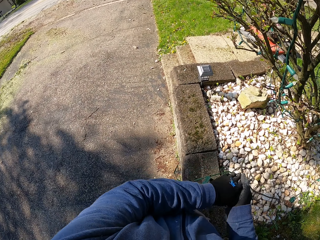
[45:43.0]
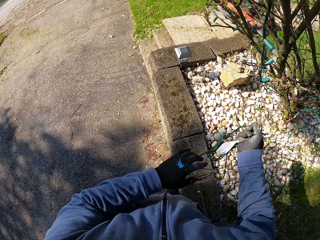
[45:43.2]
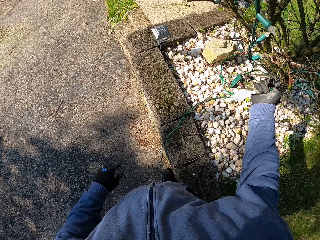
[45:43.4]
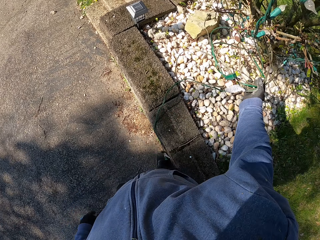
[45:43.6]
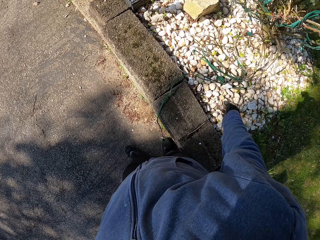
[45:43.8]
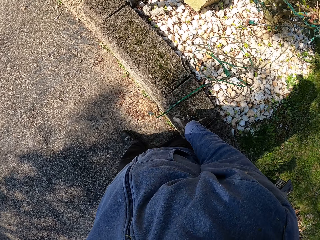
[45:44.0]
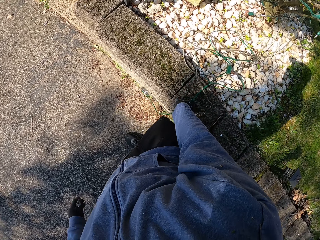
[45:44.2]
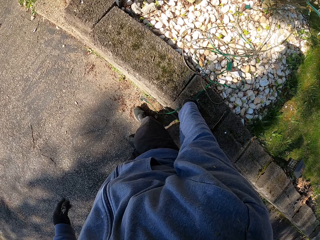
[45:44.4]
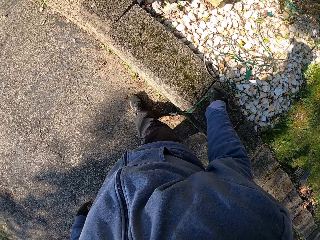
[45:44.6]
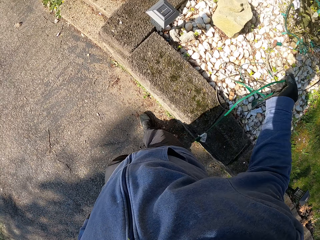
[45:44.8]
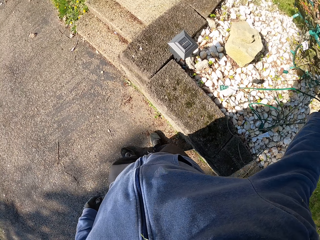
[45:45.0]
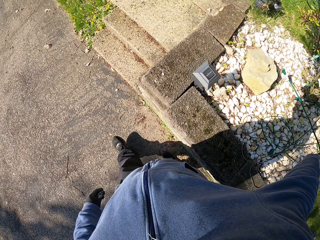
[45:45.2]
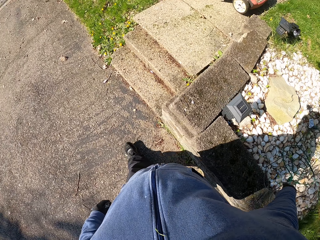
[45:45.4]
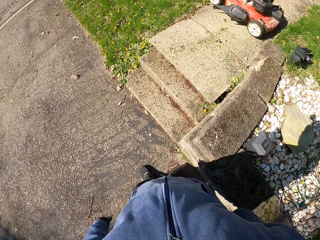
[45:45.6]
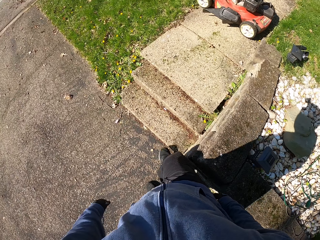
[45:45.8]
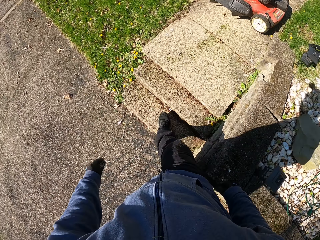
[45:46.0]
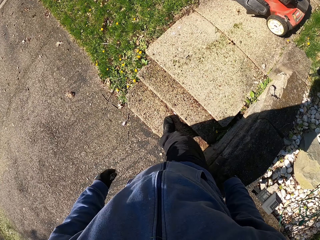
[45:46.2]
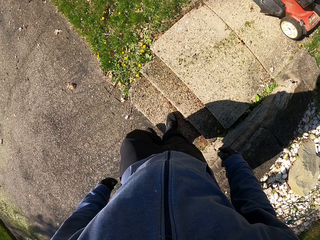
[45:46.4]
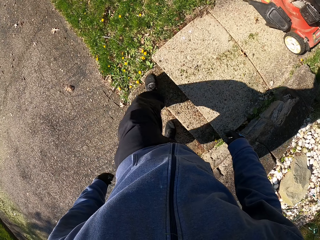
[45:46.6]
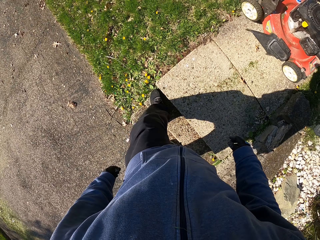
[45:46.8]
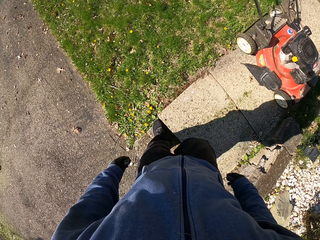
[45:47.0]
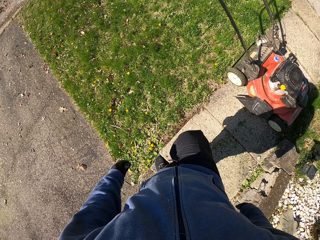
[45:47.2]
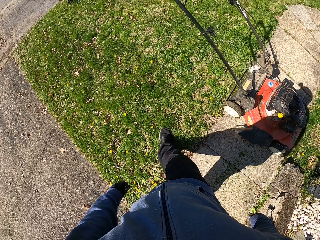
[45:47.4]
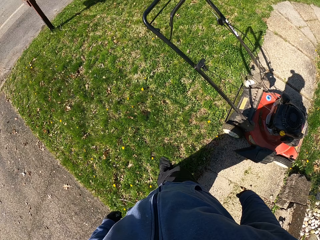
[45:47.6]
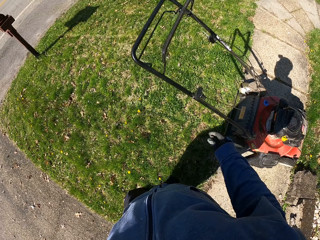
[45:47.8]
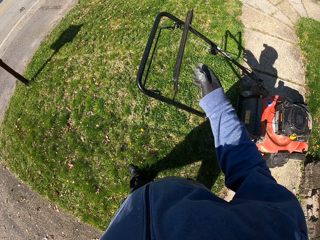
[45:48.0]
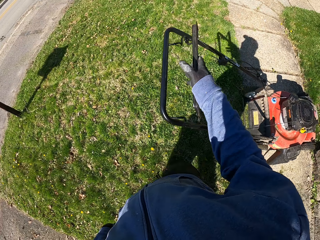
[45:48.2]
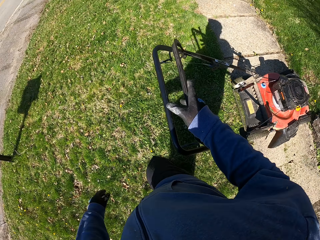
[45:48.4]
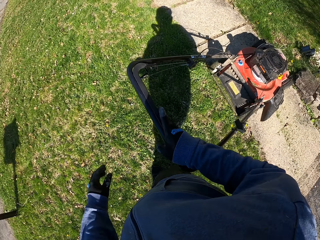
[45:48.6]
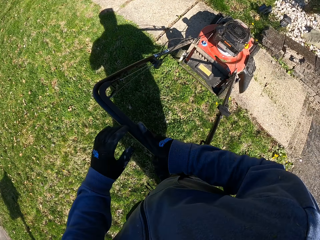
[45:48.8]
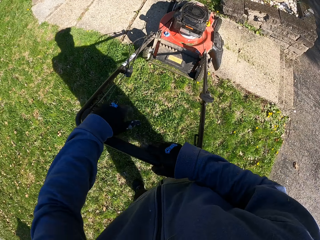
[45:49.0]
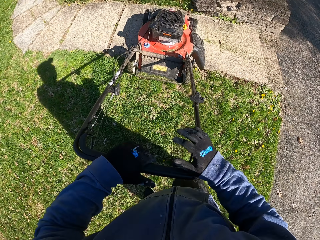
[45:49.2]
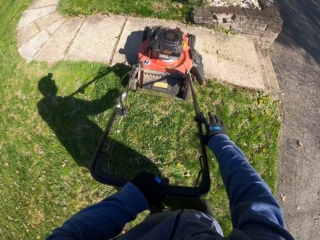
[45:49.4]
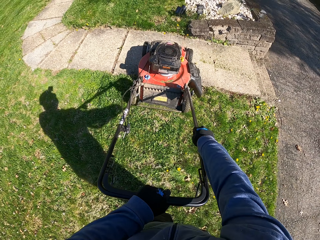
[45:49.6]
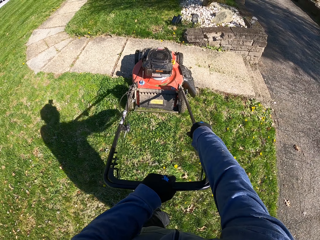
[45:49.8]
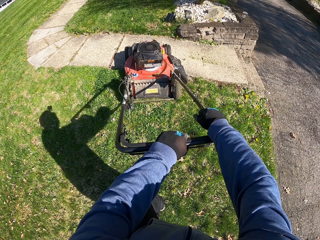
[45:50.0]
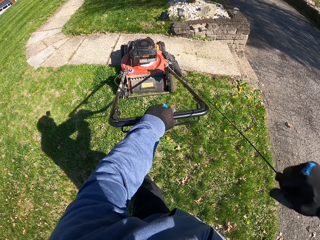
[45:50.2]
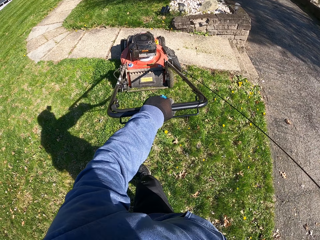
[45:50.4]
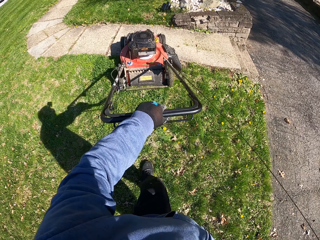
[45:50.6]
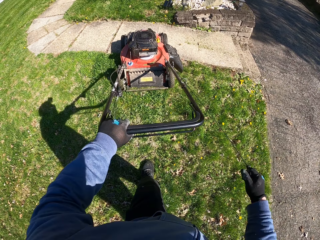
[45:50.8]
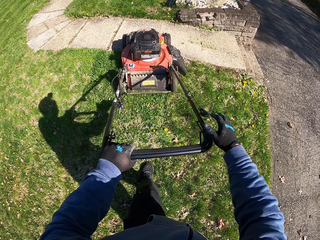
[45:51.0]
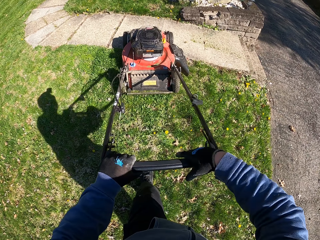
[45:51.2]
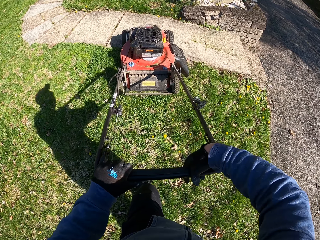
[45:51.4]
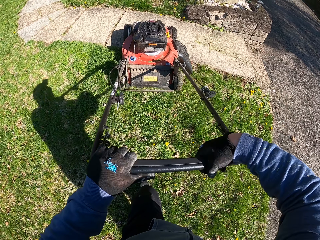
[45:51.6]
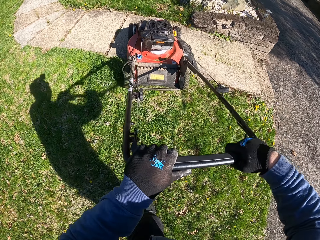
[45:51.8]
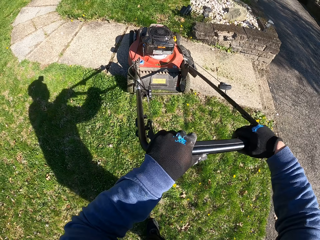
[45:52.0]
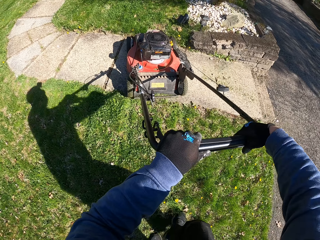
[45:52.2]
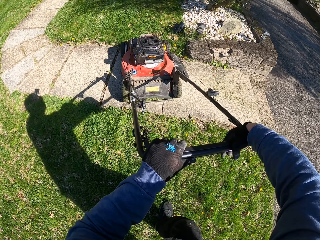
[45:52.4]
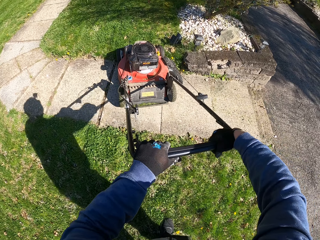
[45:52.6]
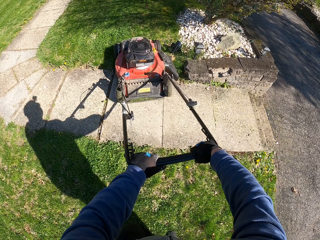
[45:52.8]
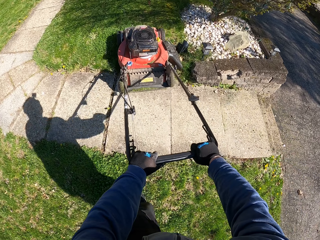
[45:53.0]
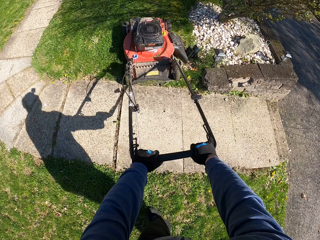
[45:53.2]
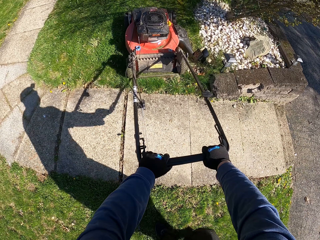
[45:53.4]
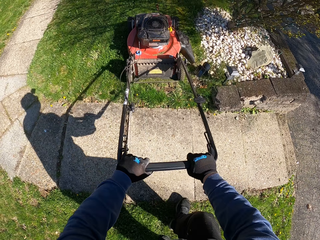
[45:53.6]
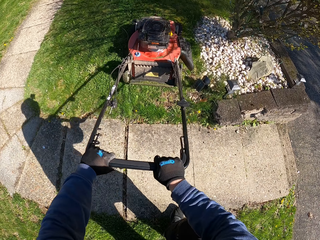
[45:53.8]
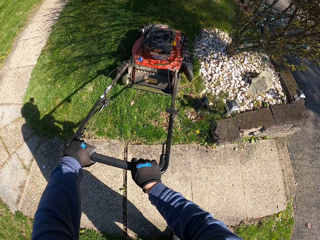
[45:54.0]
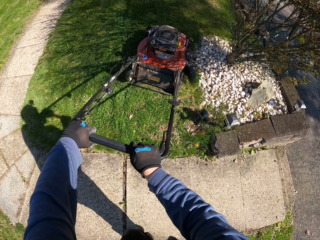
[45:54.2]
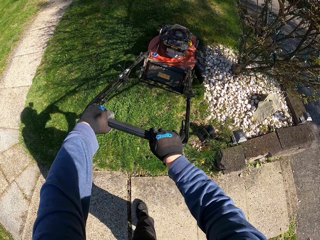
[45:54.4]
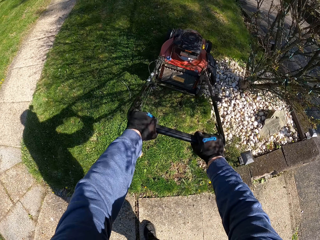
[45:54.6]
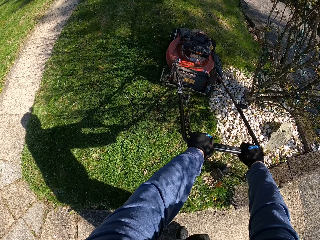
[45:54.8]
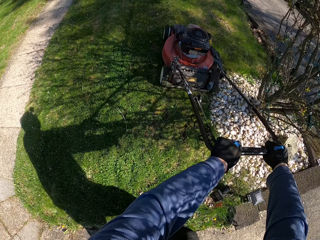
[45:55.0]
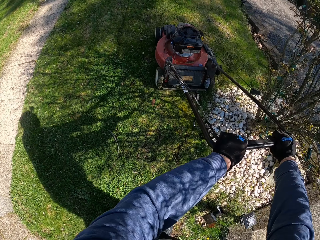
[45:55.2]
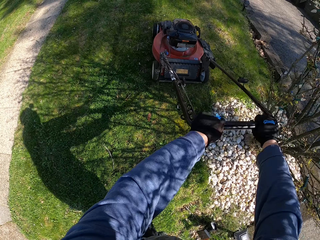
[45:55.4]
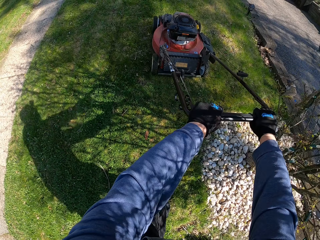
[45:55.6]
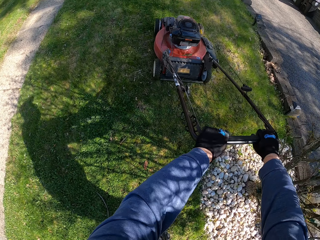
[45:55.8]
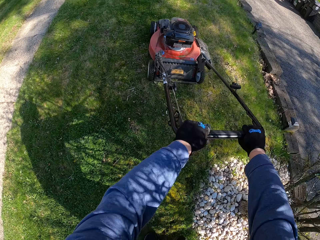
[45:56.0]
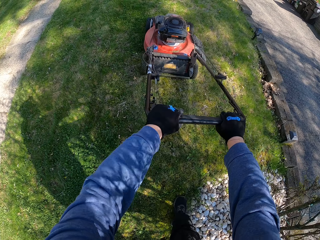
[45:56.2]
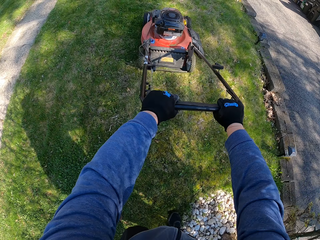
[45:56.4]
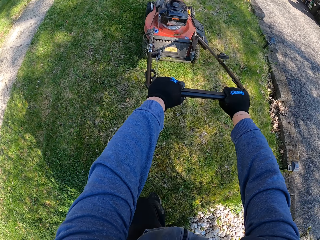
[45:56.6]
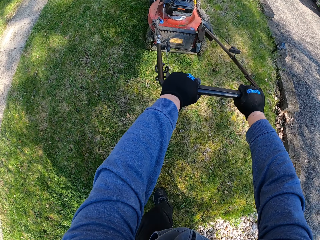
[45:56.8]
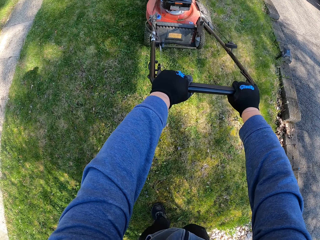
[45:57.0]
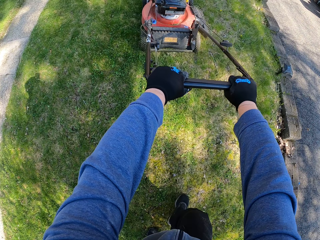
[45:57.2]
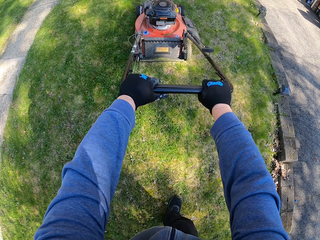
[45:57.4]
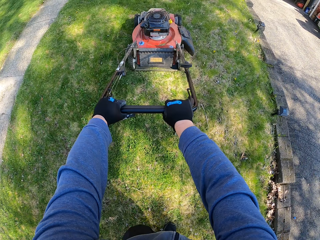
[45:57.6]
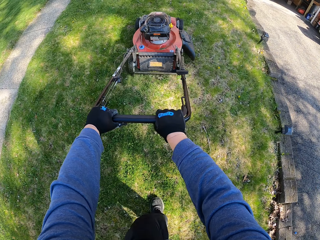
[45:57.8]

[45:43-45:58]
The camera wearer drops the wire or cable on the stones under a plant. He throws the cable on the stones. He walks on the path toward the lawn mower. He steps on the stairs. He steps on the grass, walks on the grass and holds the lawn mower handle with both hands. He holds the start cable. He drags the lawn mower with his right hand. He pulls the start cable and pulls his hand off the start cable. He holds the lawn mower handle with both hands. He pushes the lawn mower on the path. He cuts grass with the lawn mower. He walks on the path. He cuts grass with the lawn mower.

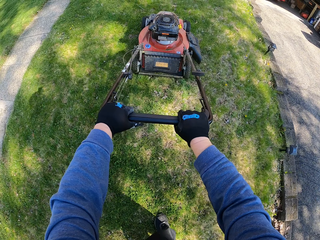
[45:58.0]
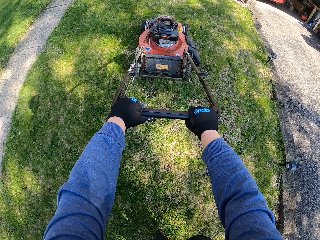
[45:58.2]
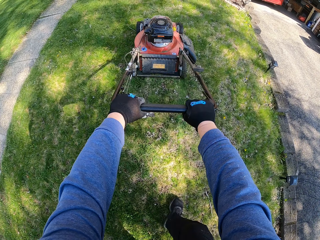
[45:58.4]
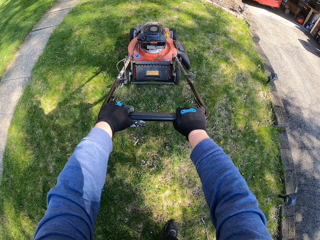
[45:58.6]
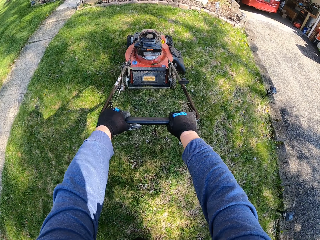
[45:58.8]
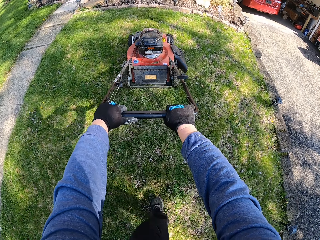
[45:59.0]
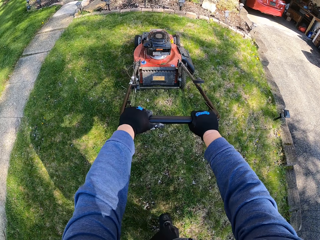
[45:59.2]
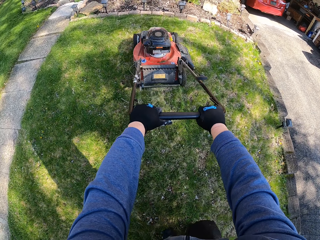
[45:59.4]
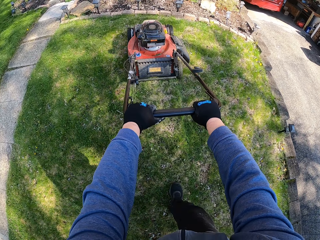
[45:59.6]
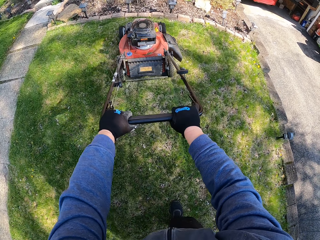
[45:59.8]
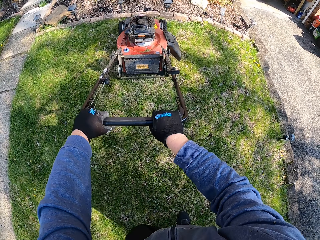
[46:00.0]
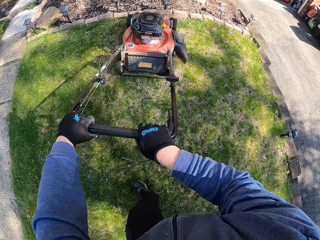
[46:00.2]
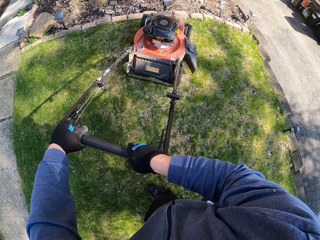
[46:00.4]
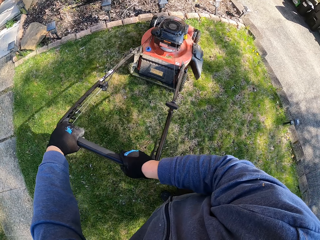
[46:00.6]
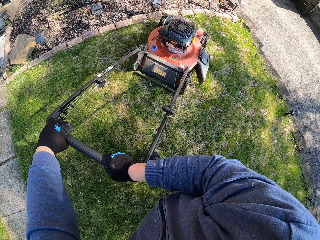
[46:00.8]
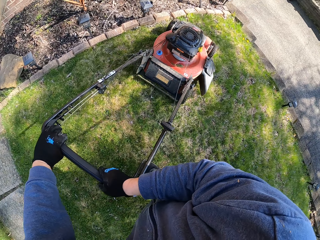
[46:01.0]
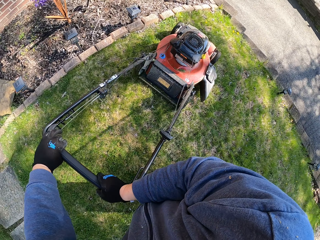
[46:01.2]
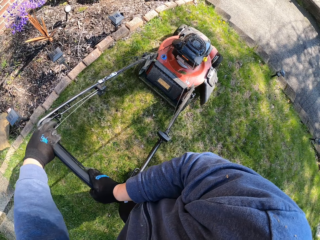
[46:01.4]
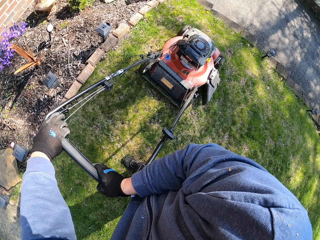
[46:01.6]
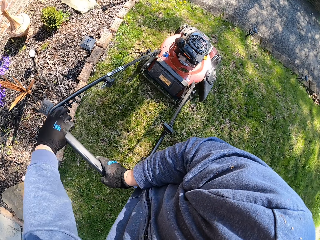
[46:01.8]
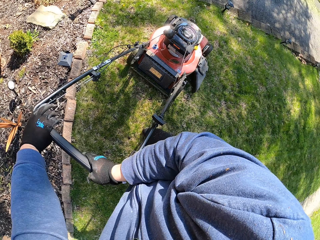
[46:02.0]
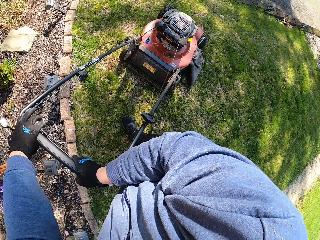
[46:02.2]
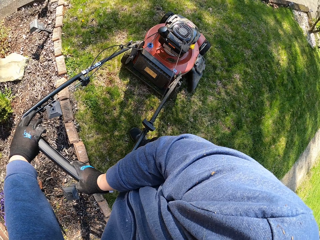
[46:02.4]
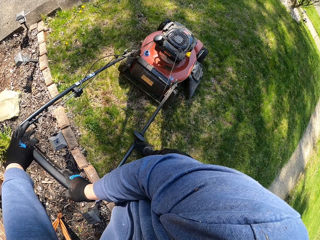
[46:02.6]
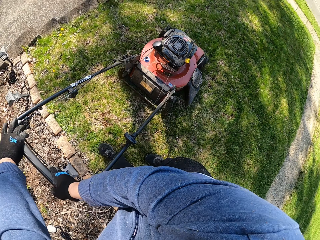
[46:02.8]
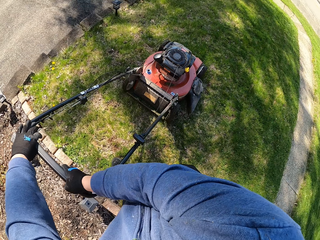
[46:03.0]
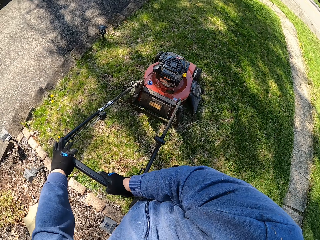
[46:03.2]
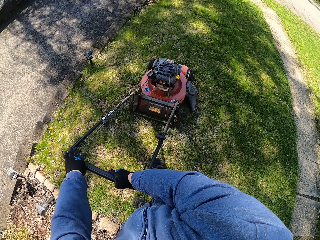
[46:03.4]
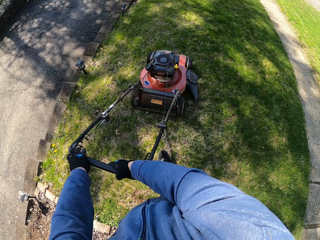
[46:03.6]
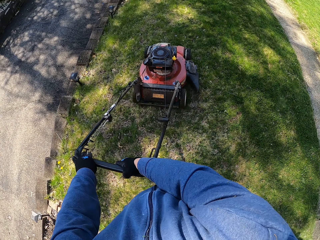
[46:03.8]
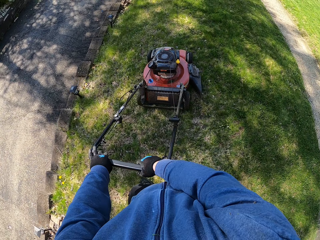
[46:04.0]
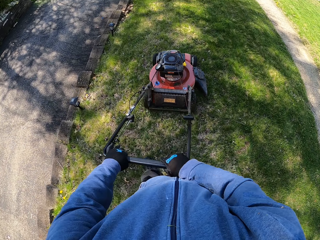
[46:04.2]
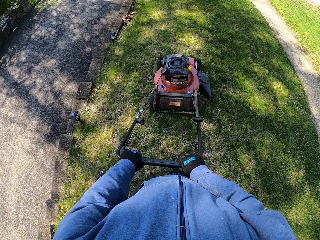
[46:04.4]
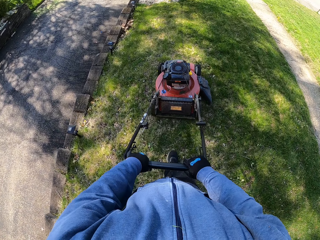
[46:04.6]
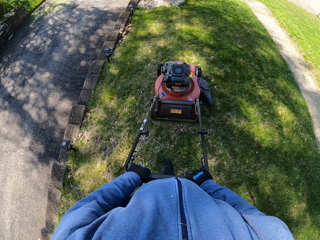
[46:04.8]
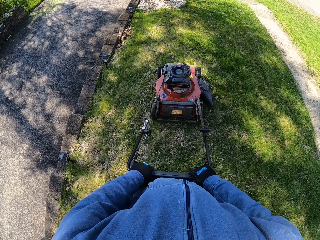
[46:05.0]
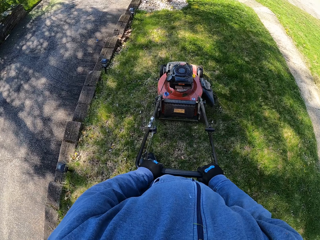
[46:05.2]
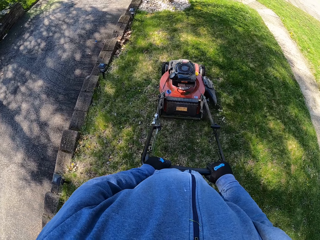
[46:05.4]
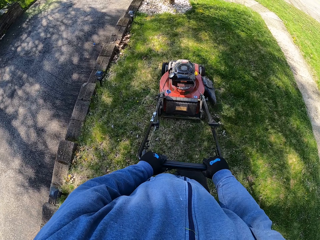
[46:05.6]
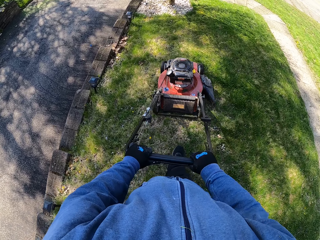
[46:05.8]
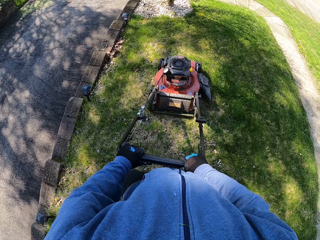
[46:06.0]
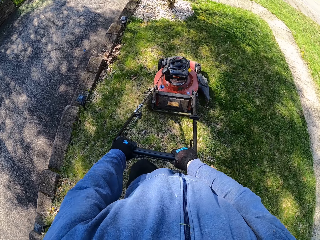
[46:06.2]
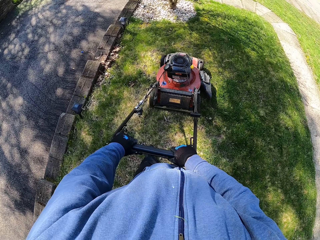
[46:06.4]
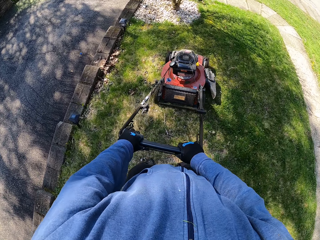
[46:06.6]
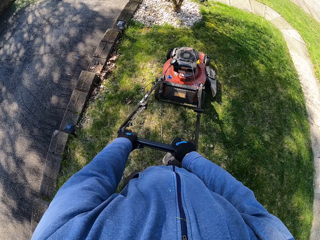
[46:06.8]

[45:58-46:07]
The camera wearer turns the lawn mower. They cut grass with the lawn mower.
